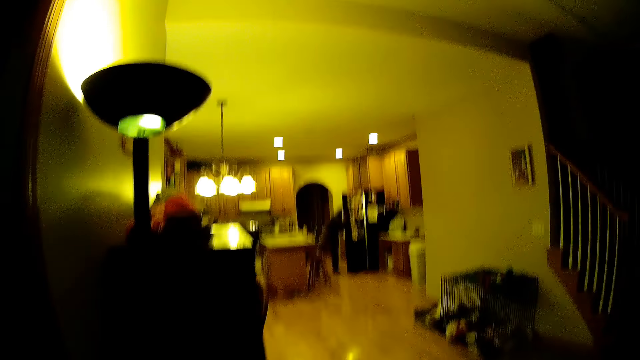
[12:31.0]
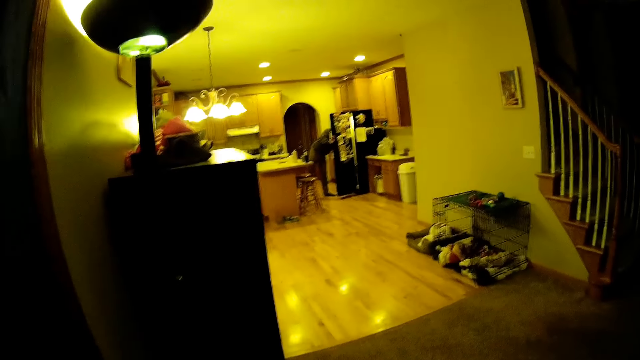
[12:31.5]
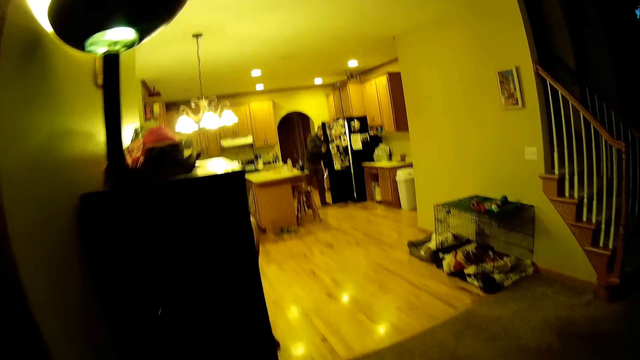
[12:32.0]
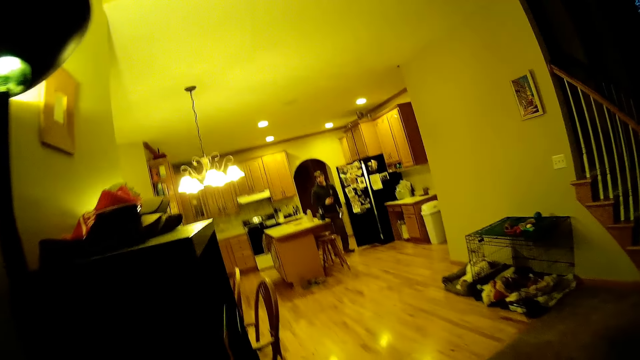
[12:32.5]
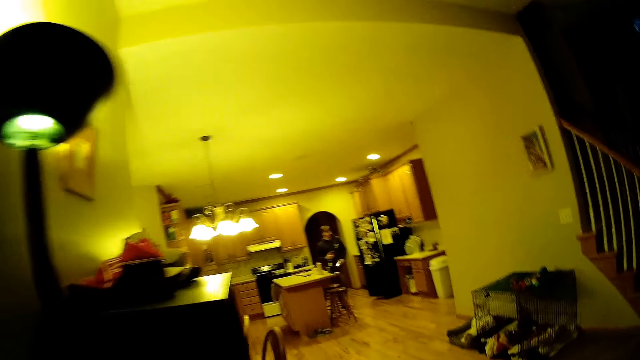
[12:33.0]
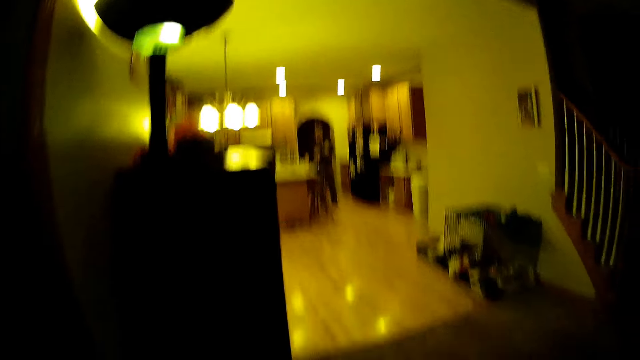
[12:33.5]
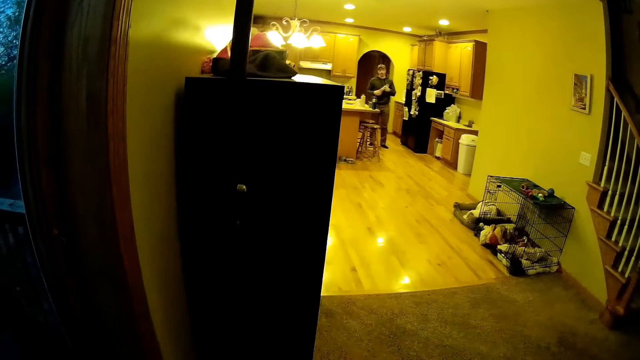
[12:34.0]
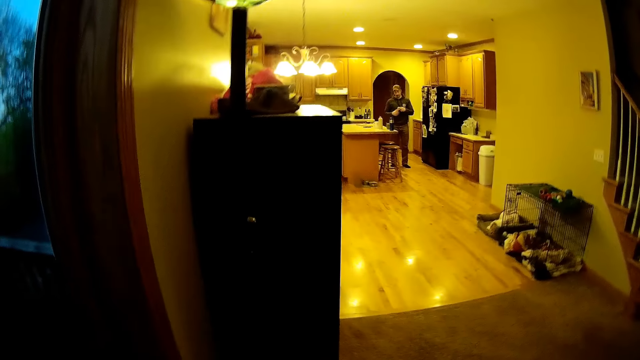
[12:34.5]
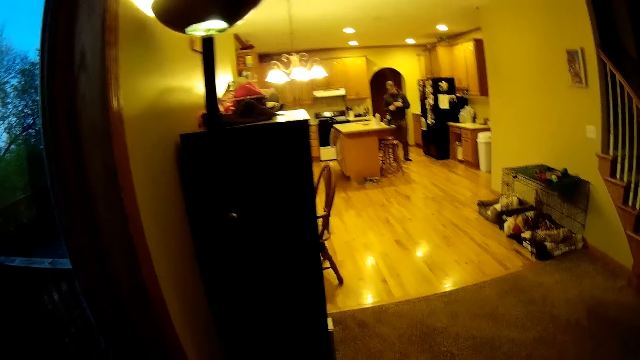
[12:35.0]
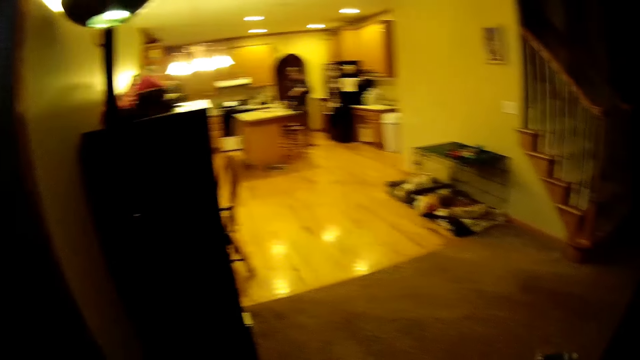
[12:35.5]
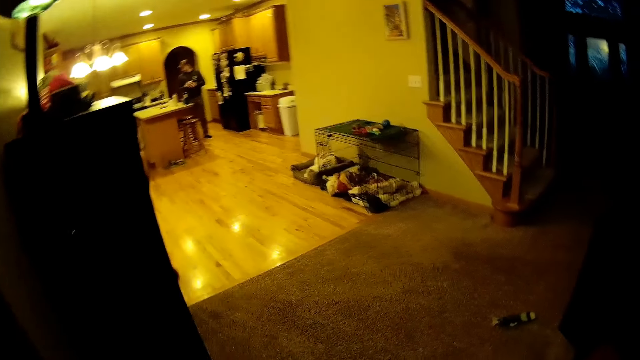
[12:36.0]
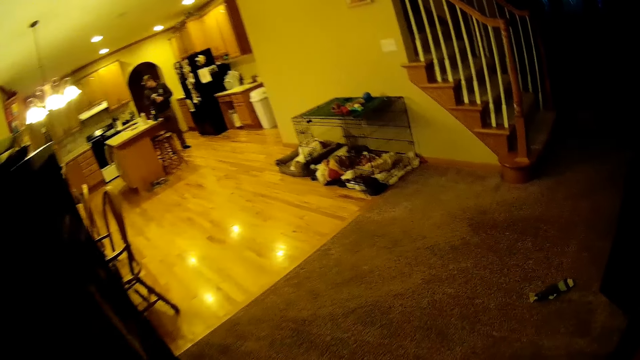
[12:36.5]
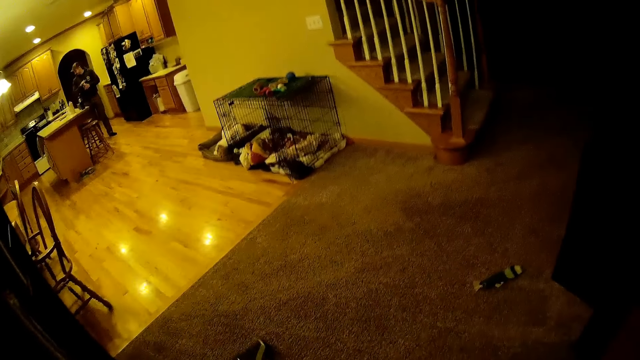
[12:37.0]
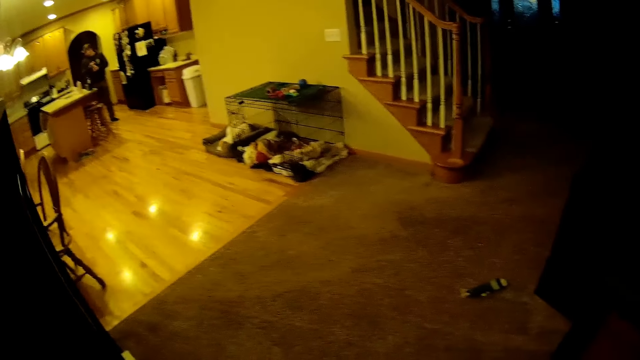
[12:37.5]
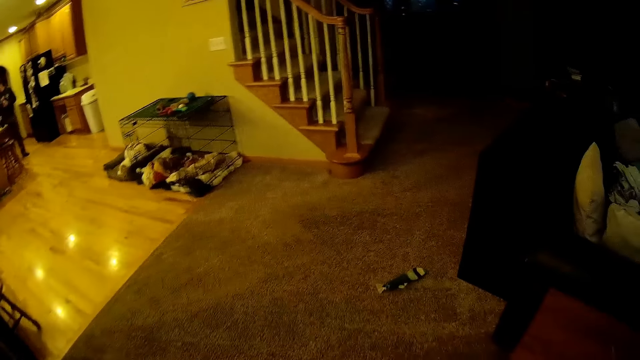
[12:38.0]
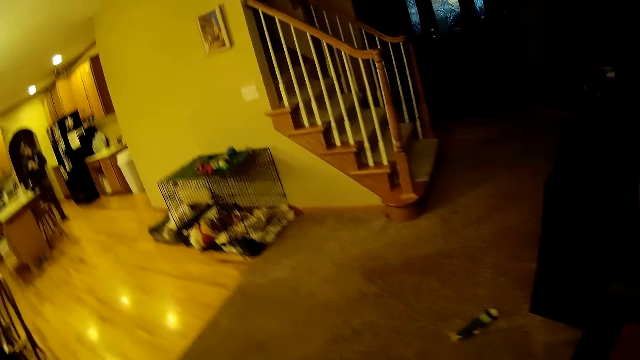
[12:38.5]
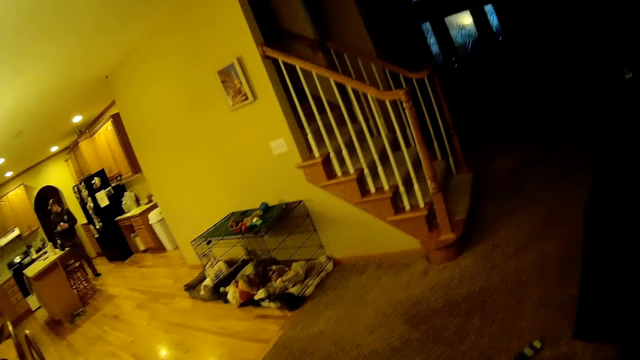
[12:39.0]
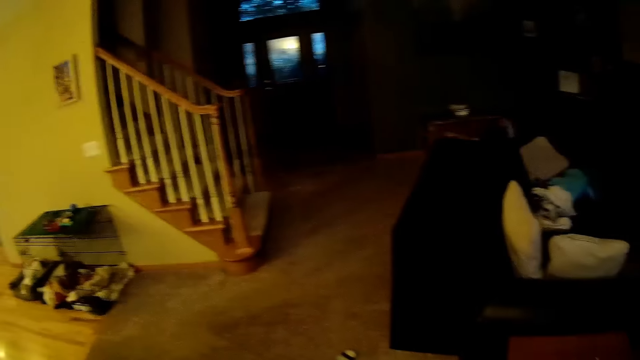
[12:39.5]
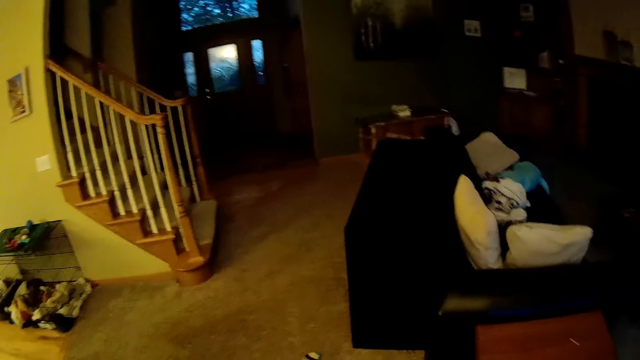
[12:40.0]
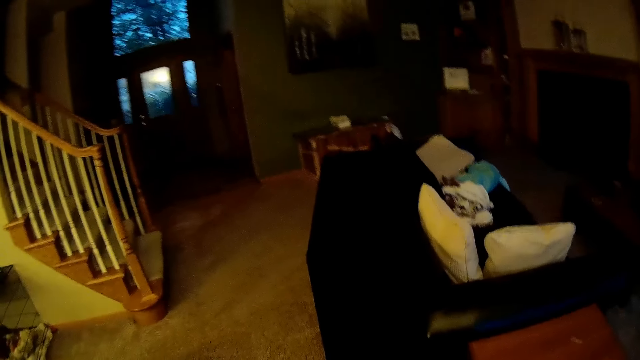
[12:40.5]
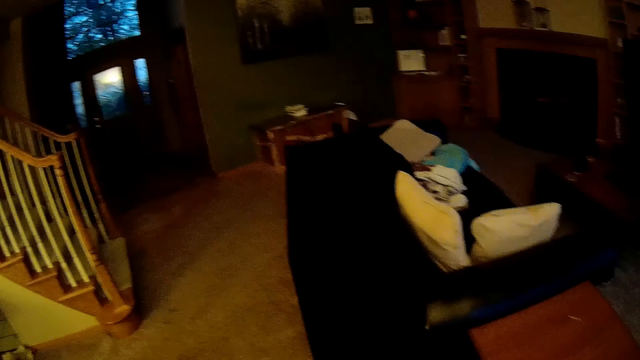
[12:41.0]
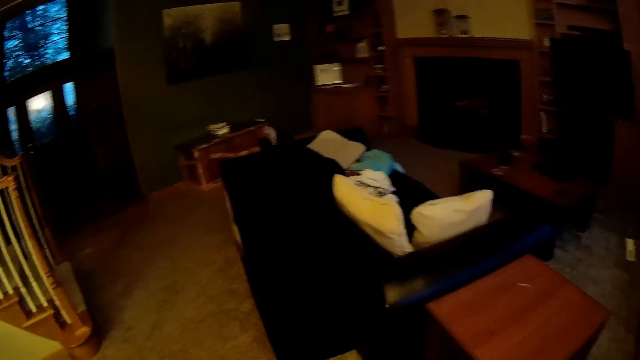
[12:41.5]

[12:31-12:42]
The man takes a bottle from the fridge with his left hand.

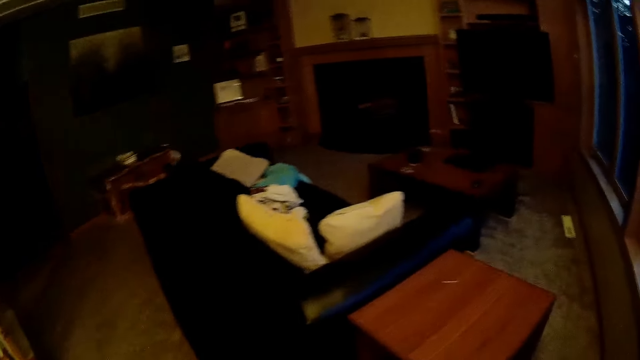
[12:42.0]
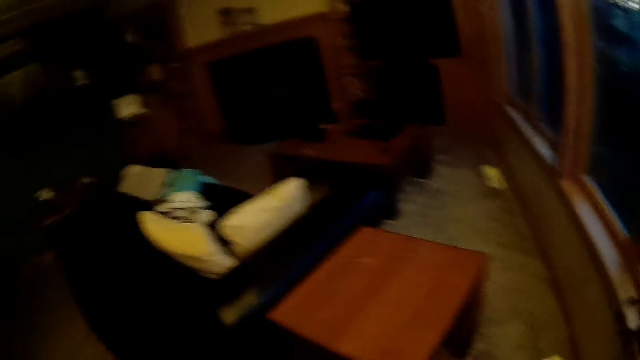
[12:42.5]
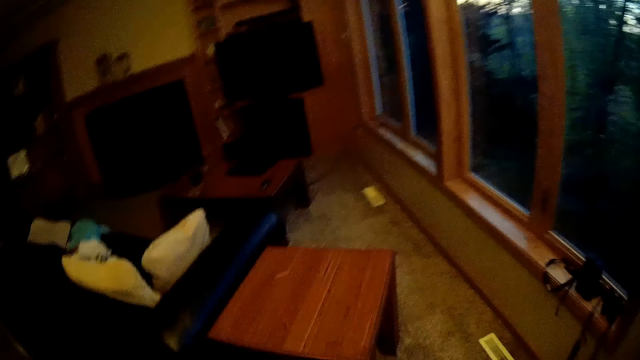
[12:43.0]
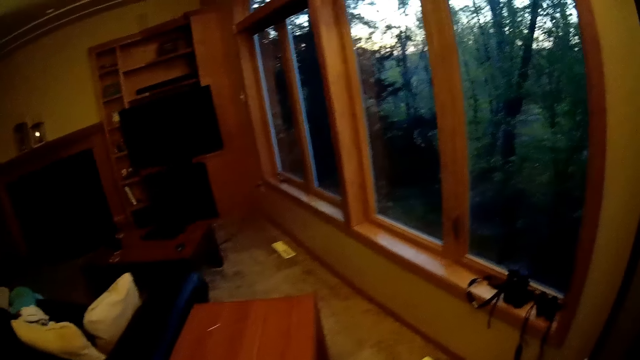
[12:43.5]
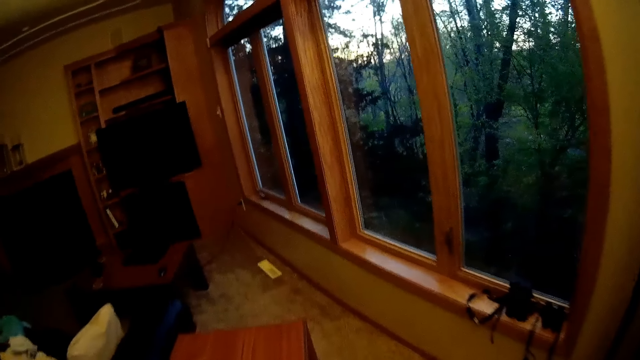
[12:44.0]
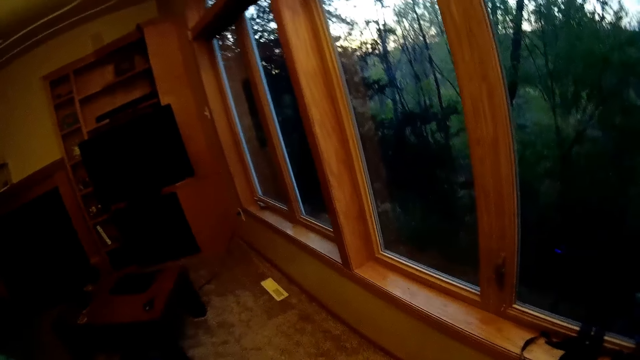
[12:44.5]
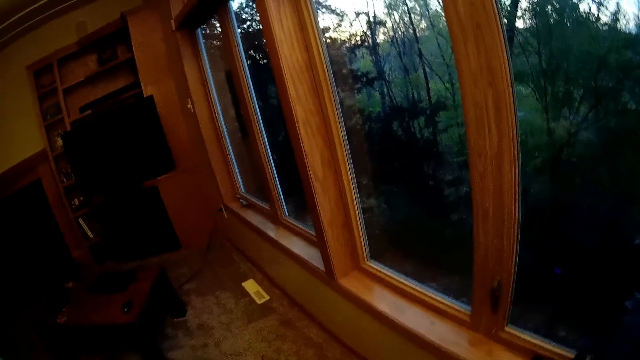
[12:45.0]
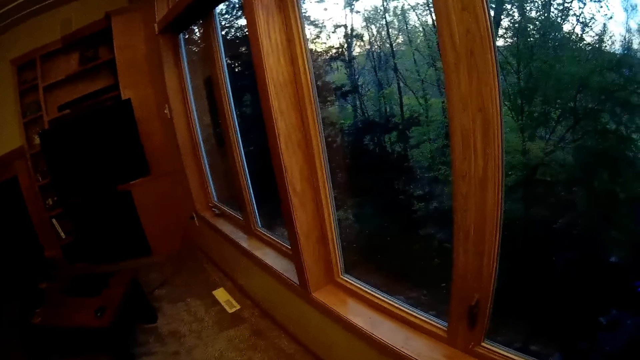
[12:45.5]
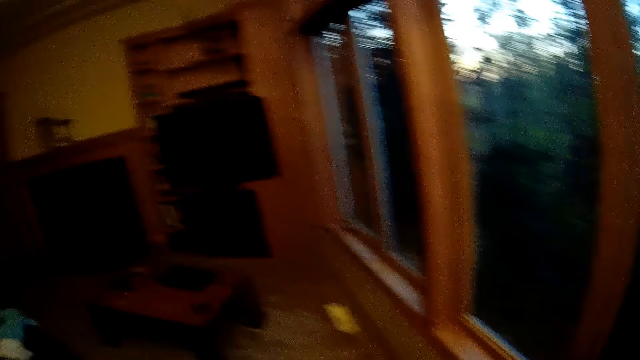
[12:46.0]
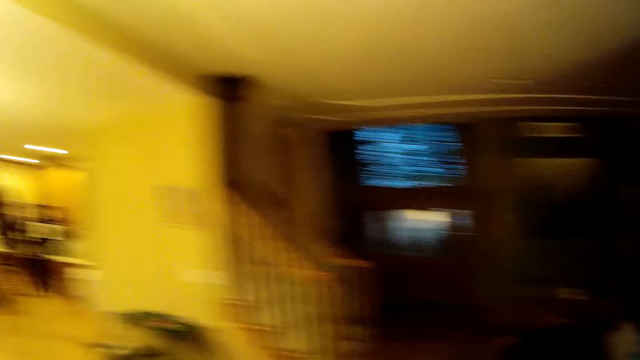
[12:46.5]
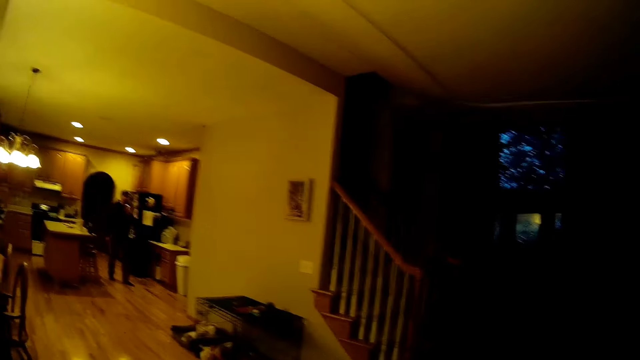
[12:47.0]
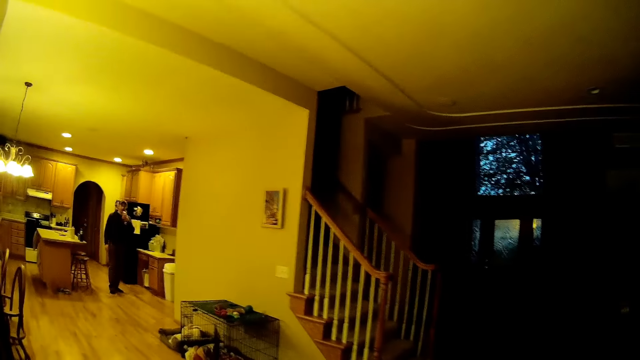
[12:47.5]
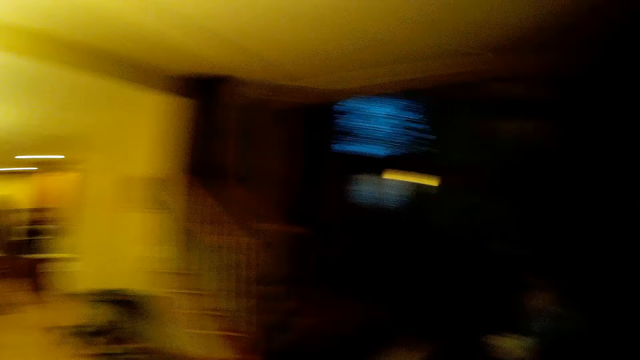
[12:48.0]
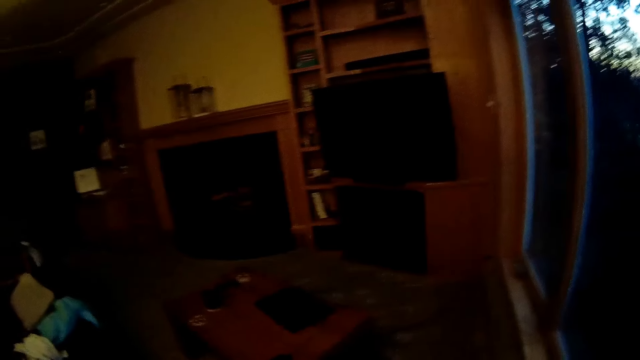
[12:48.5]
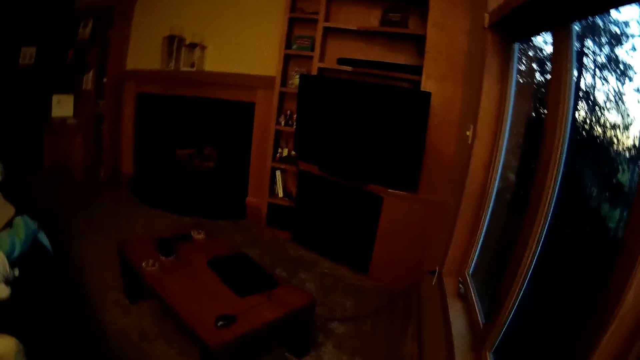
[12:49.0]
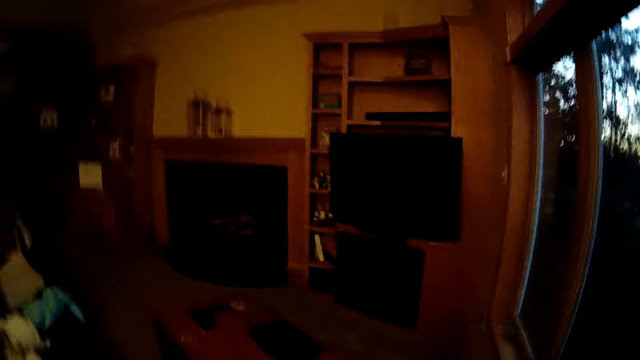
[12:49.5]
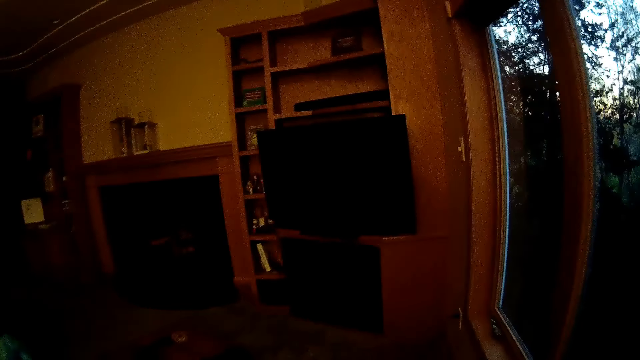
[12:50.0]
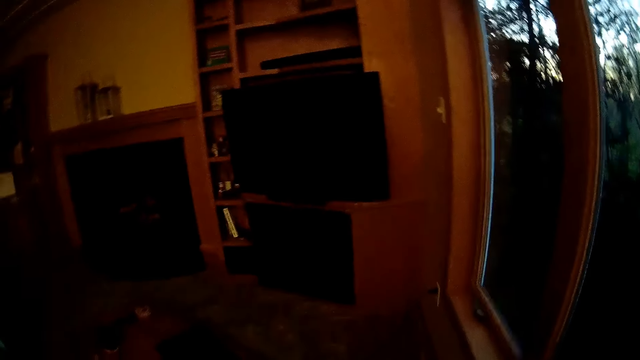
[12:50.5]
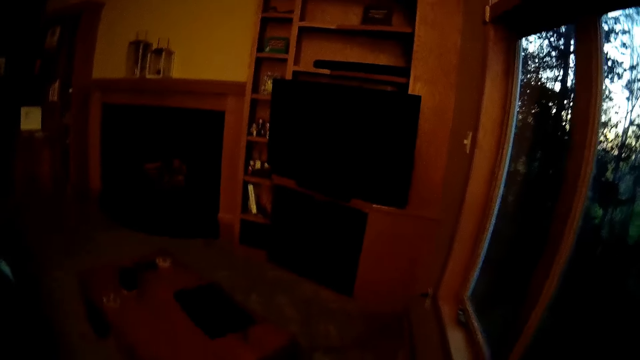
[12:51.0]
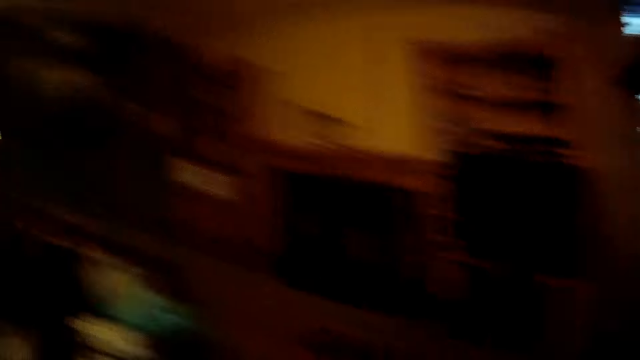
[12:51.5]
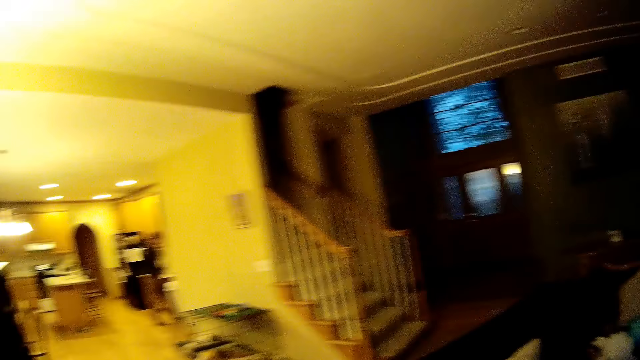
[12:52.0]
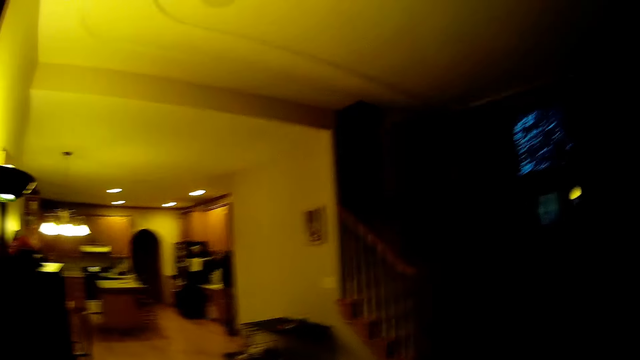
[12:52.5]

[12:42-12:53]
The man drinks water from the bottle in his left hand.
